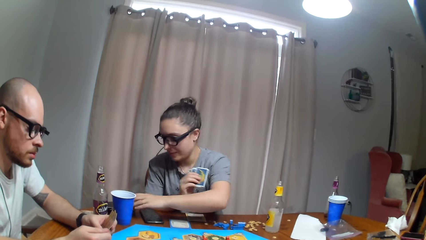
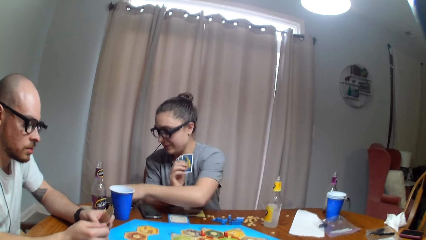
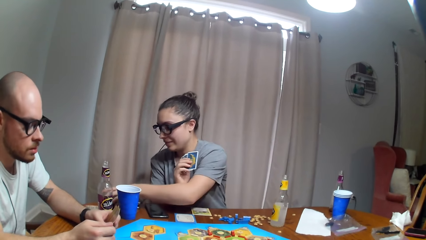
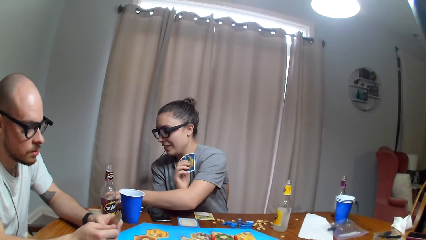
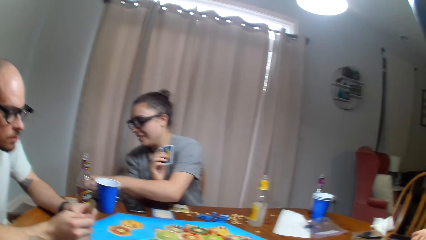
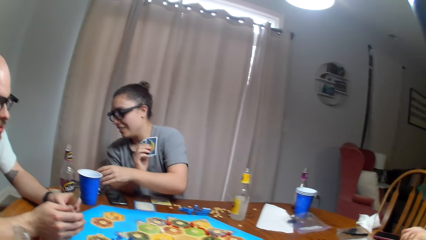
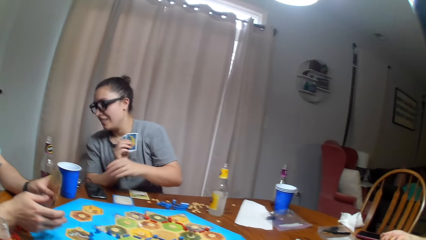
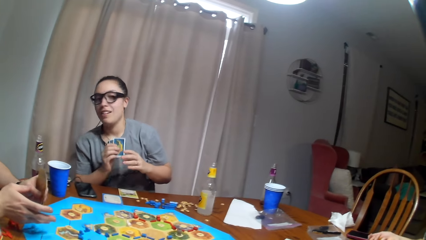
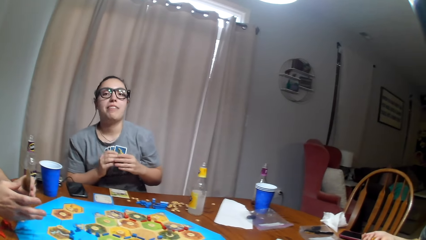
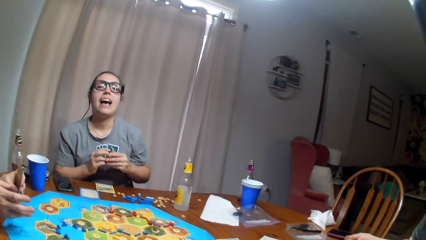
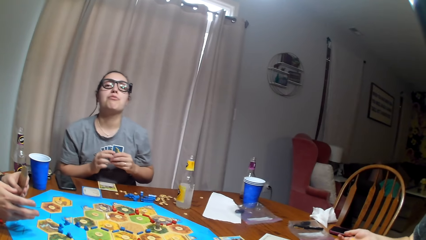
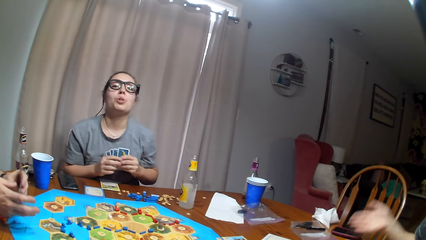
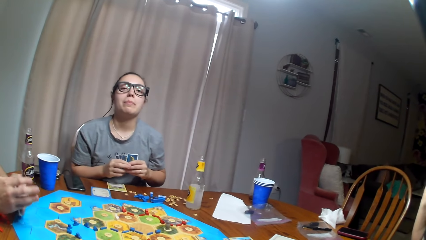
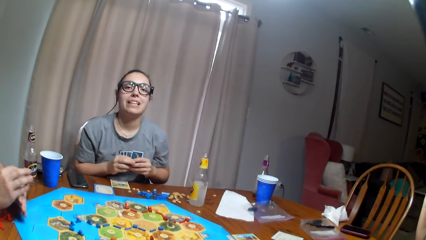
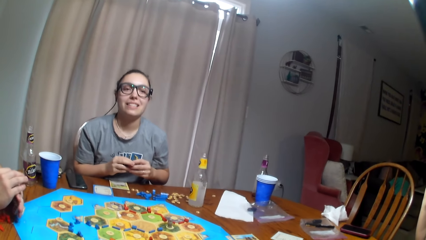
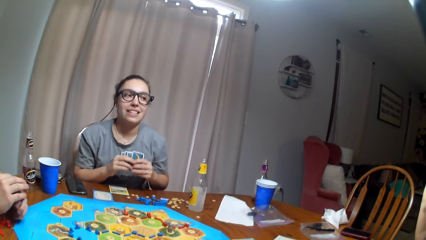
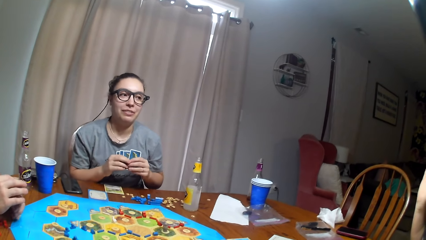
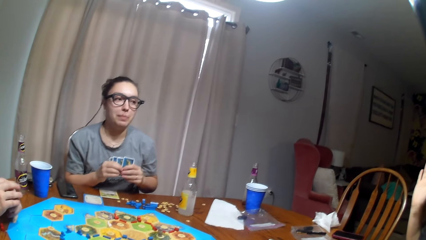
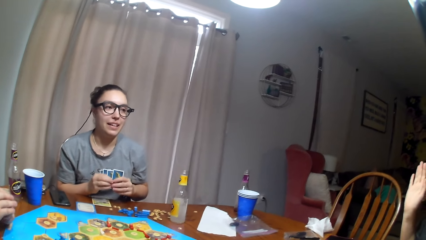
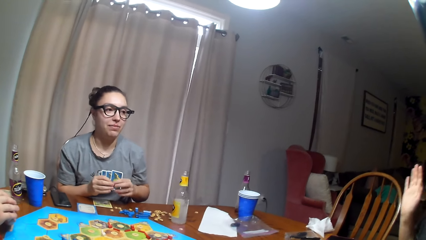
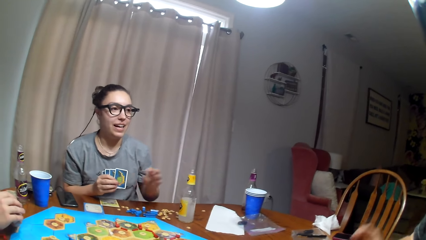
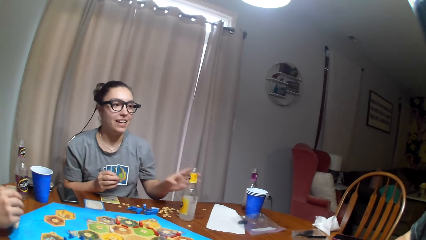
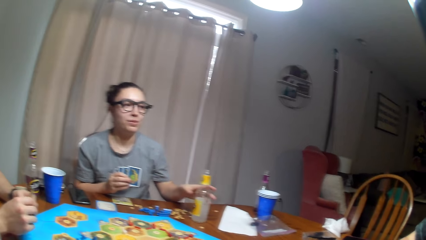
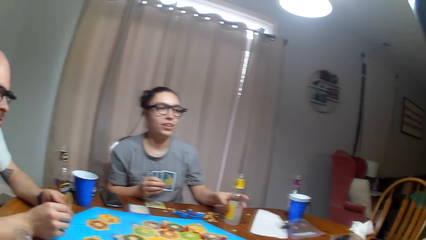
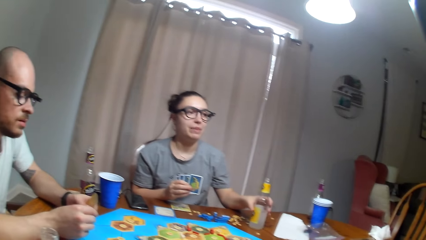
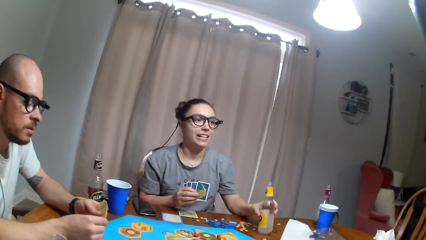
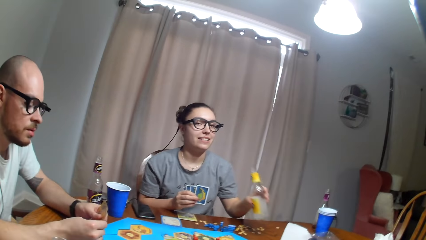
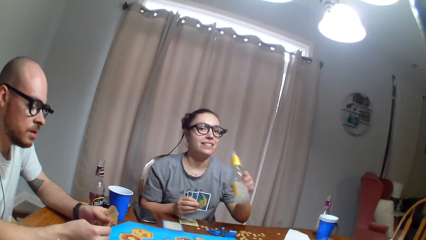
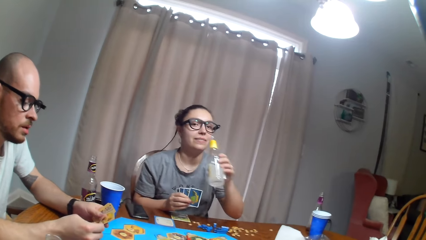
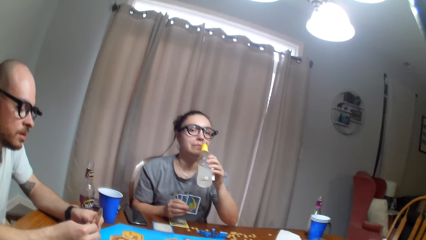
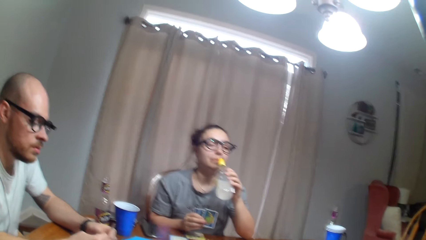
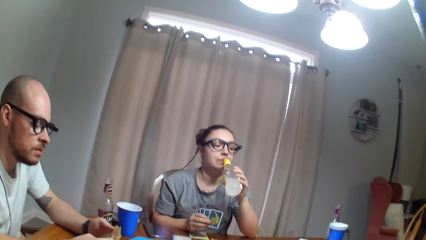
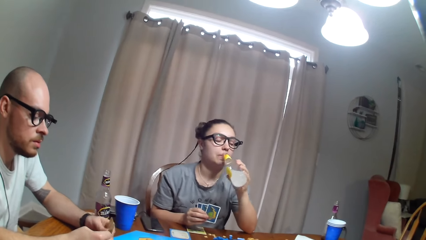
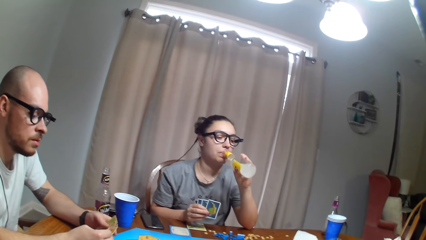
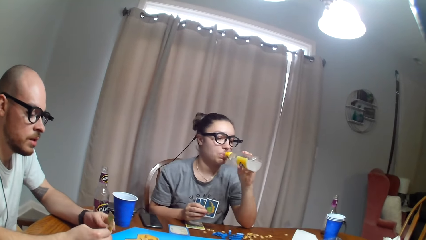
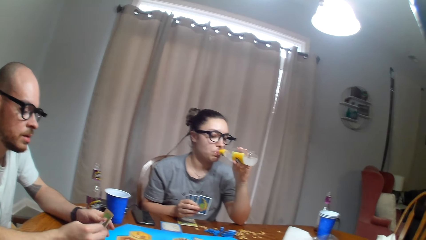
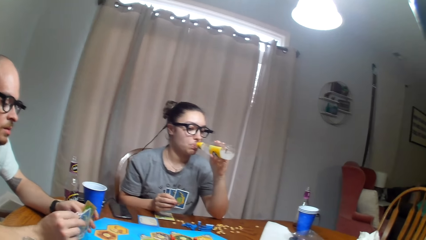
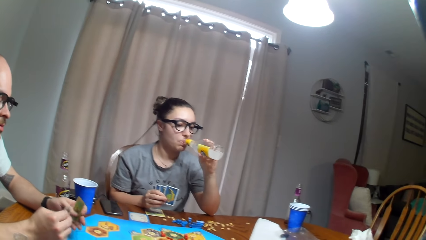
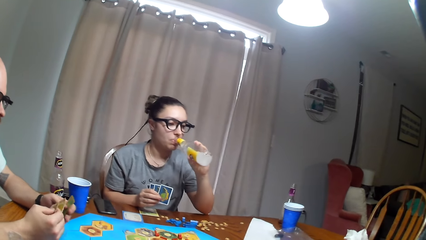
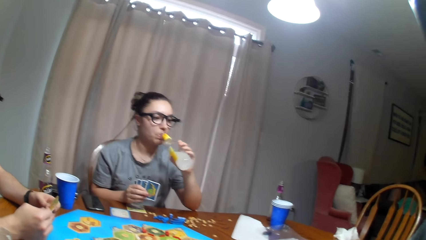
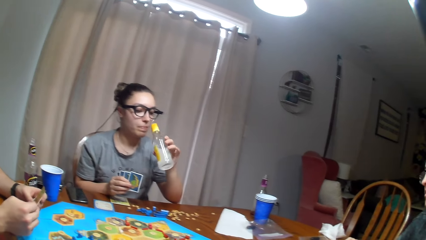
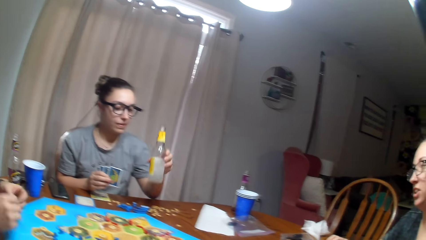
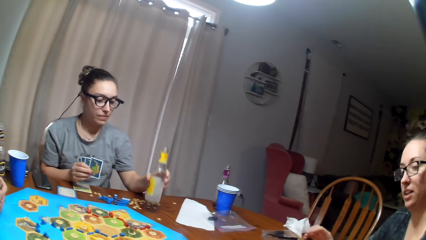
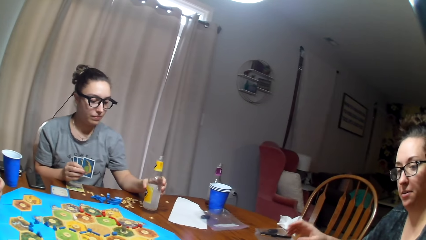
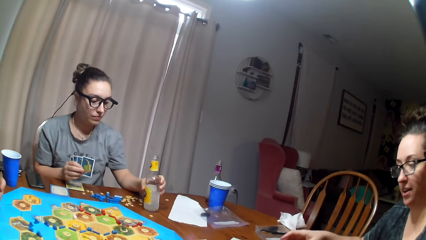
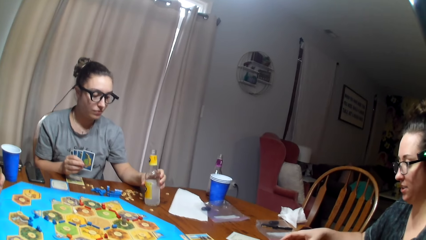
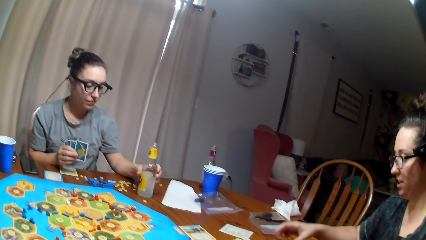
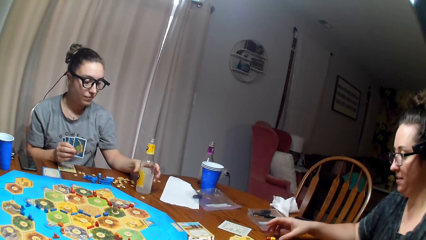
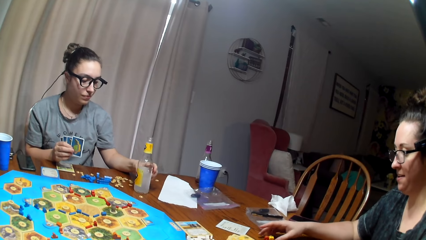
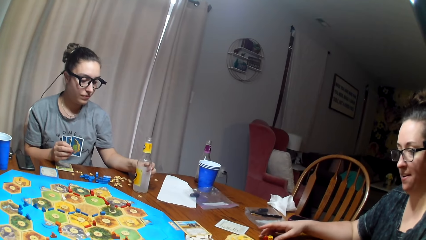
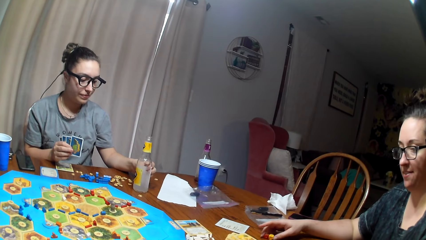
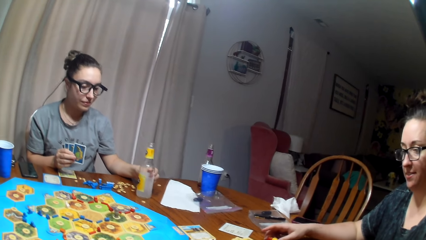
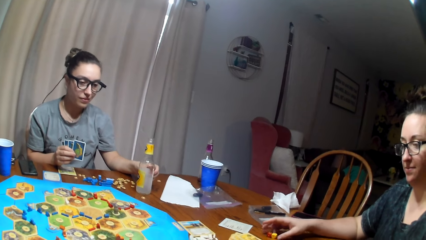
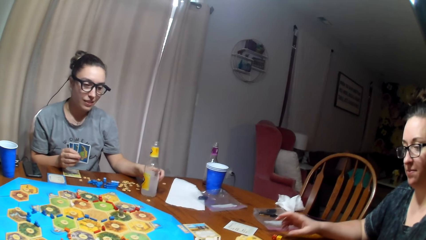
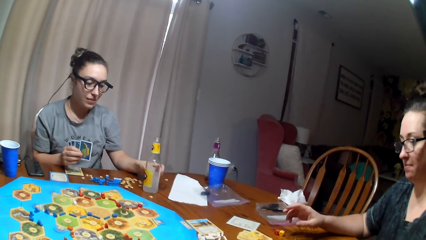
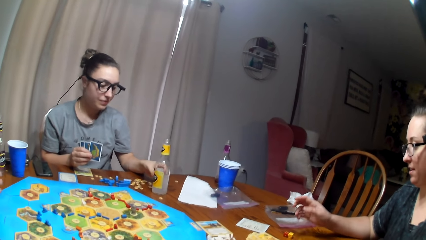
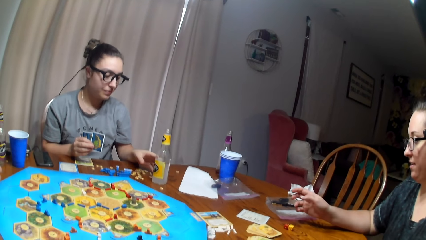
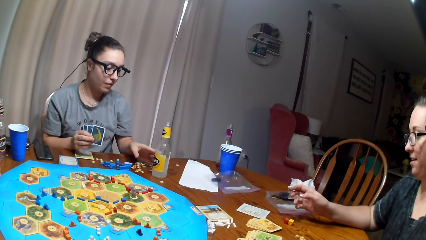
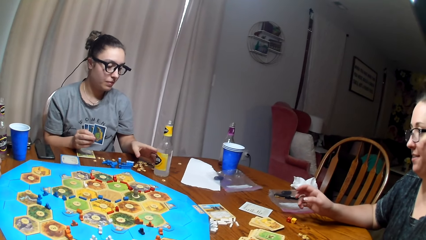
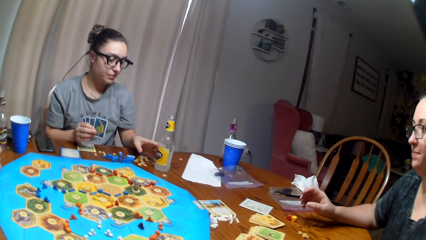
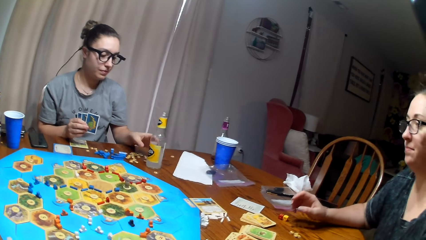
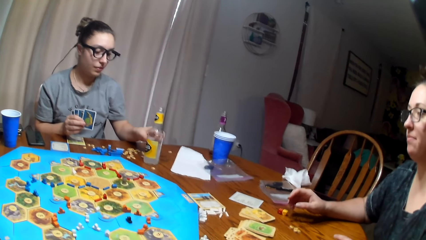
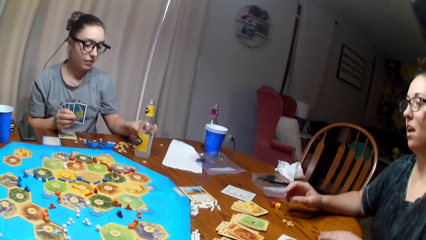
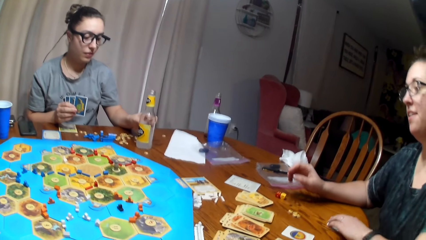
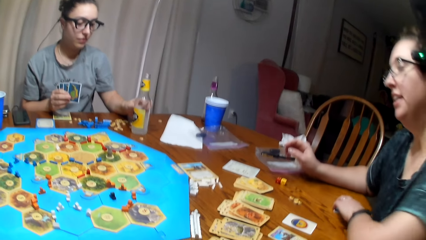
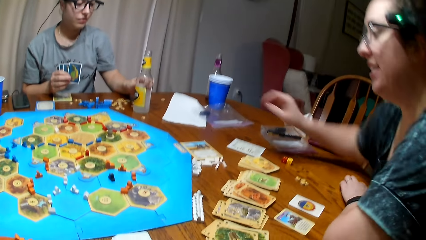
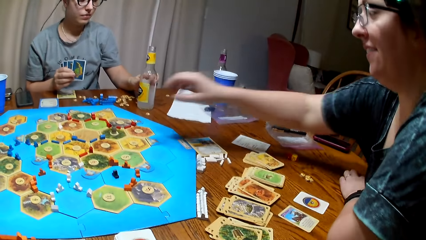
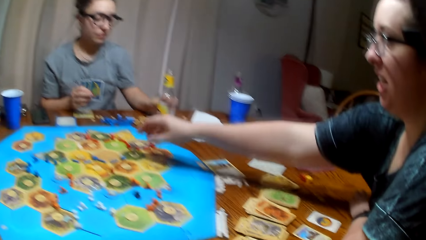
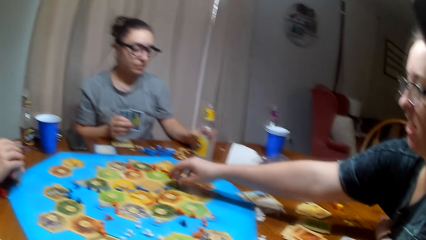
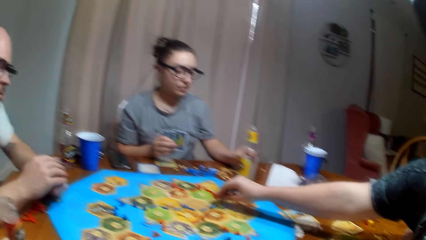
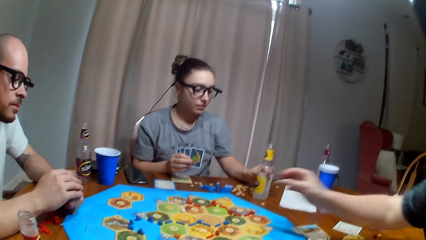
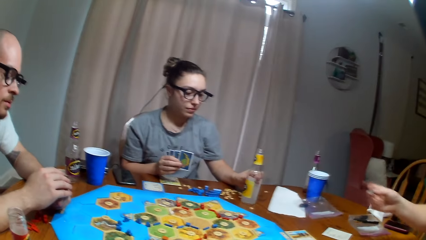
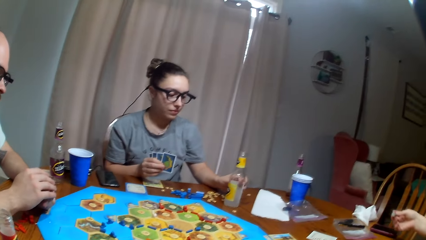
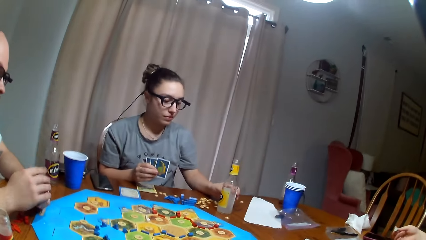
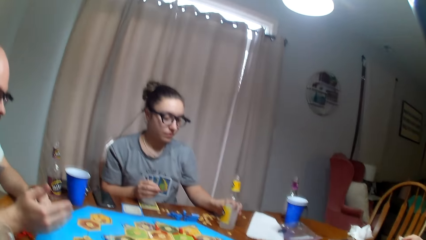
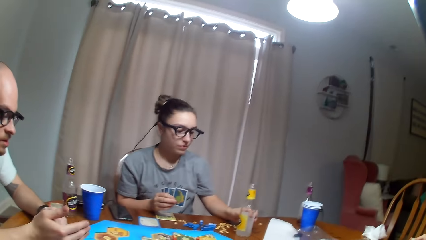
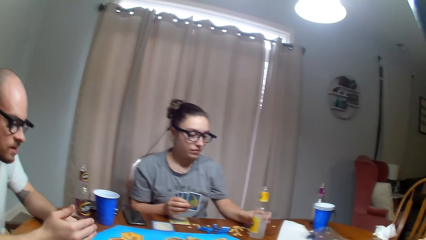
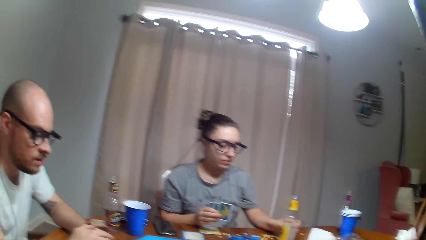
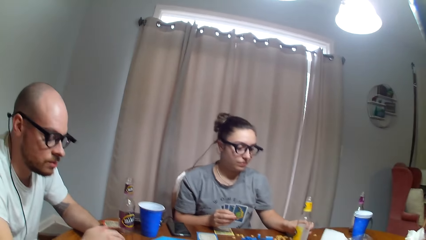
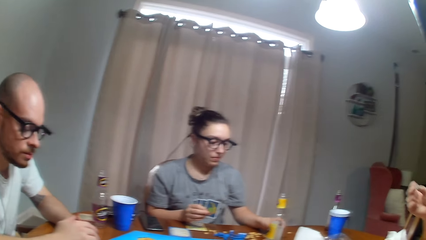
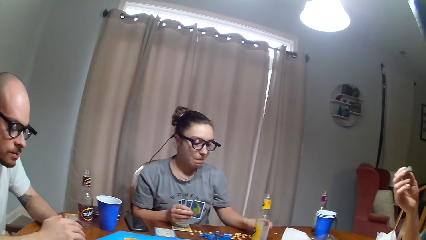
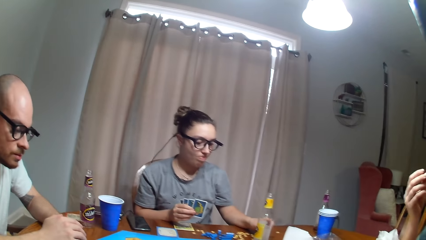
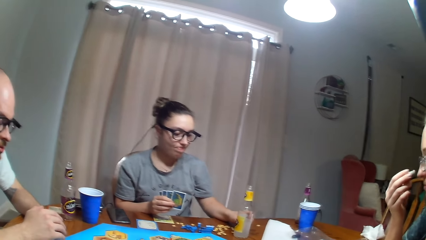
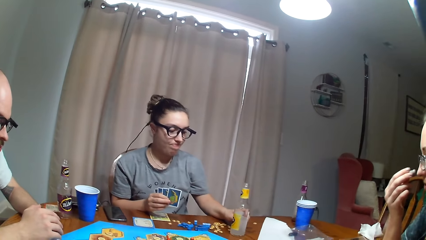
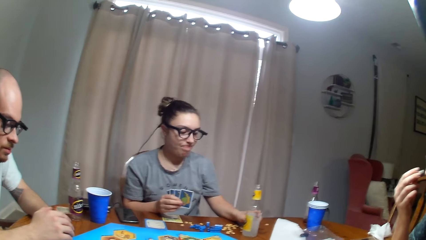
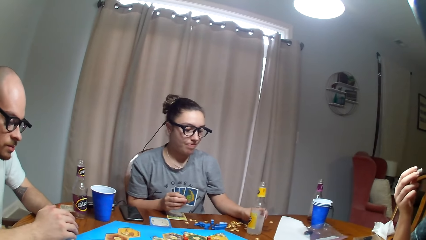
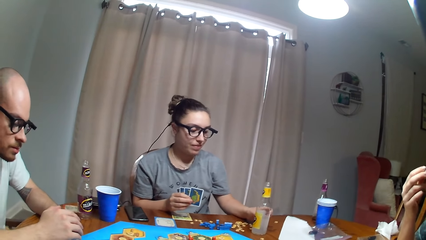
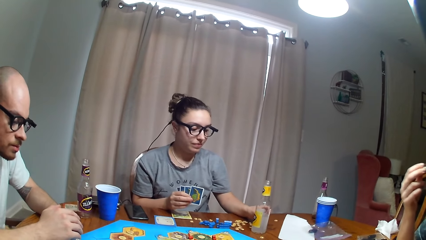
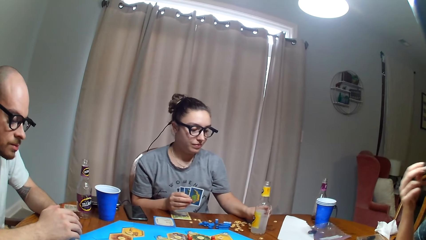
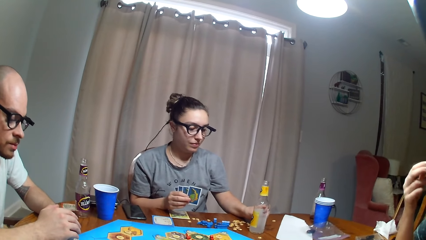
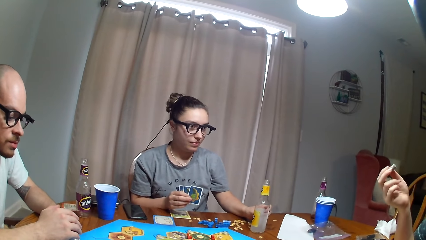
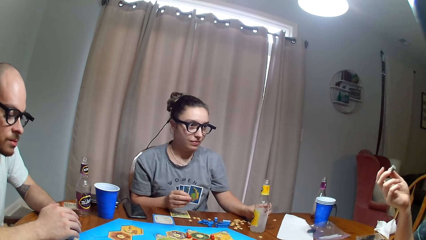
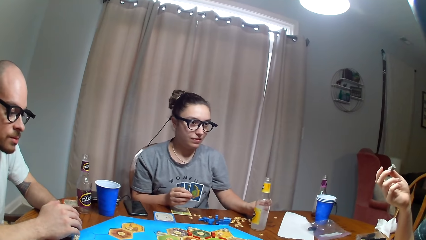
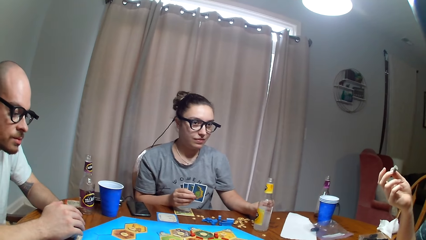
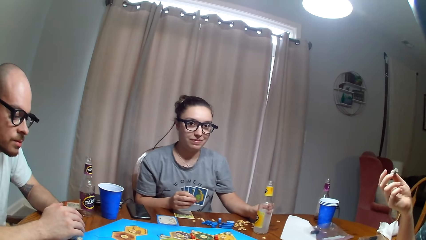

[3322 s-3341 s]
A woman looks at the clock. A man arranges cards. The woman talks to the camera wearer, another woman and the man. The other woman throws the dice. The camera wearer picks up drinks. The first woman picks up the juice bottle and drinks the juice. The man looks at the cards. The first woman puts the bottle down. The other woman dialogues with the camera wearer. The other woman plays the tabletop board game. The other woman picks up something. The other woman hits the face with the object.
